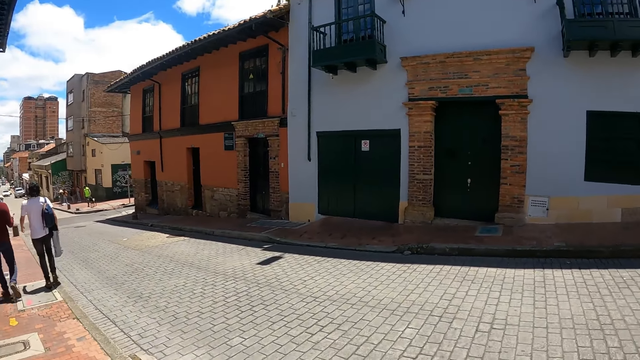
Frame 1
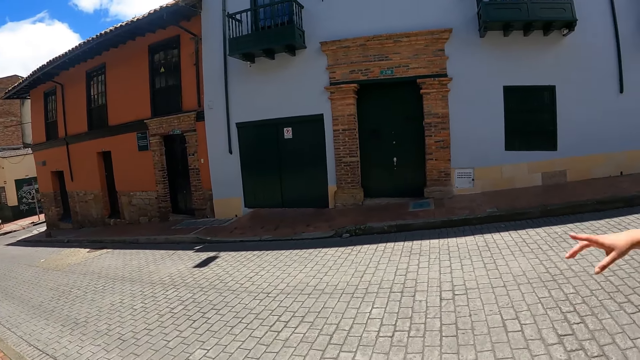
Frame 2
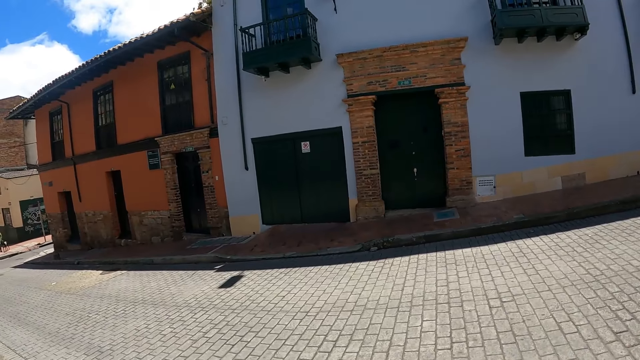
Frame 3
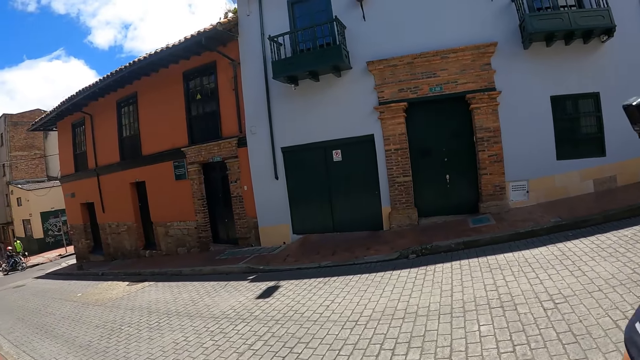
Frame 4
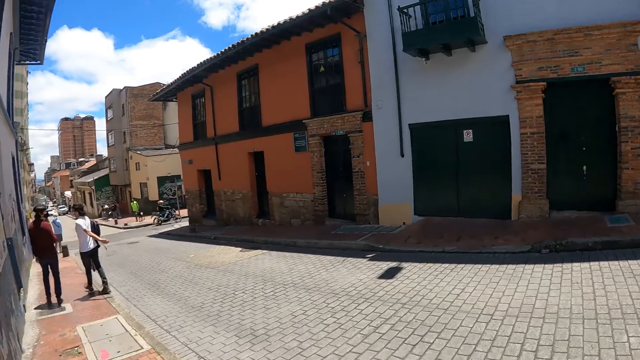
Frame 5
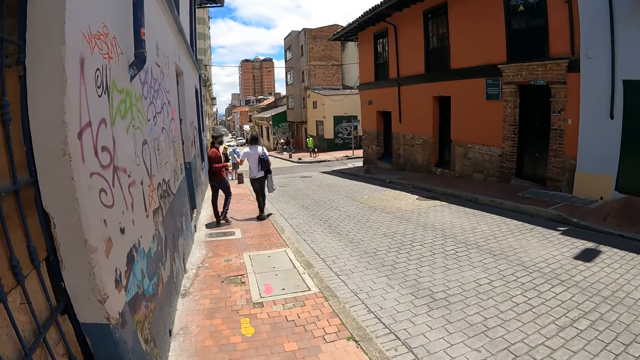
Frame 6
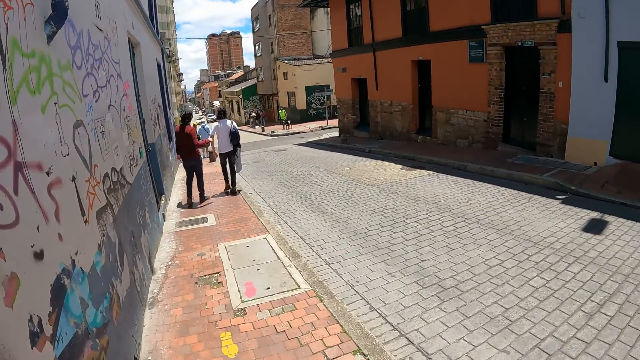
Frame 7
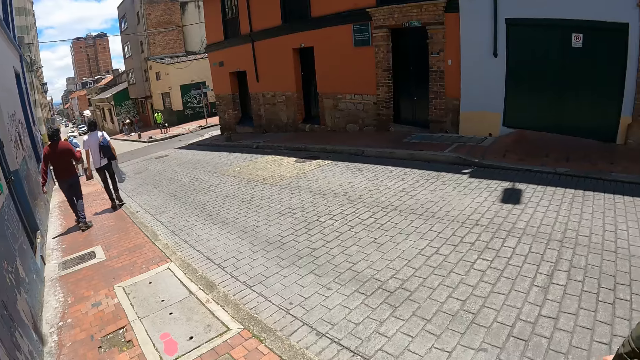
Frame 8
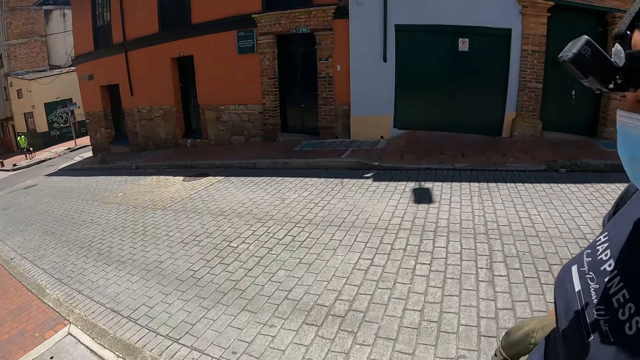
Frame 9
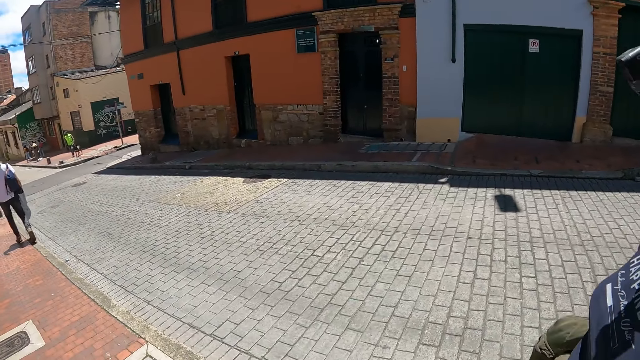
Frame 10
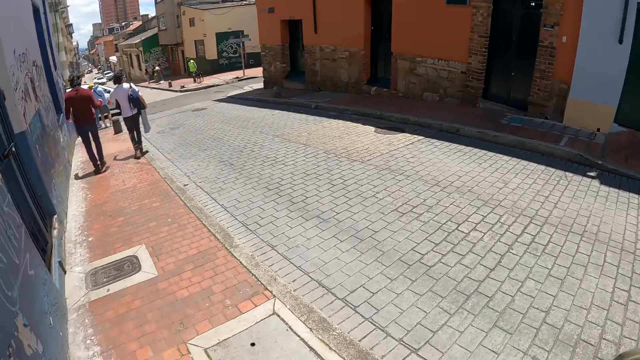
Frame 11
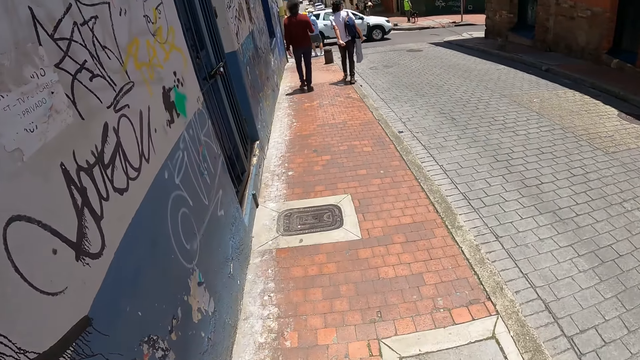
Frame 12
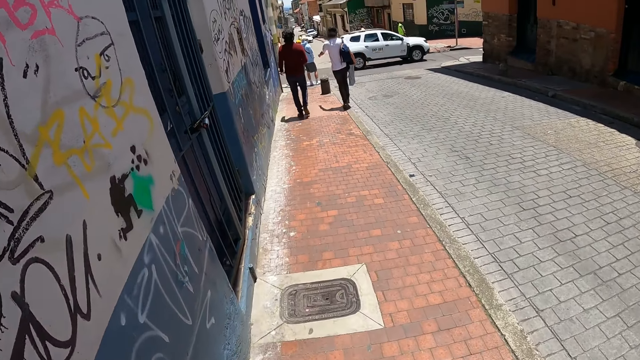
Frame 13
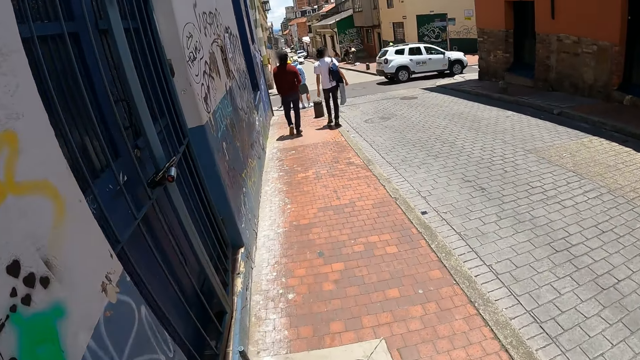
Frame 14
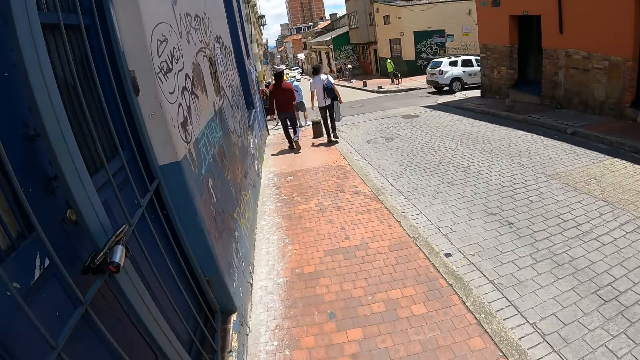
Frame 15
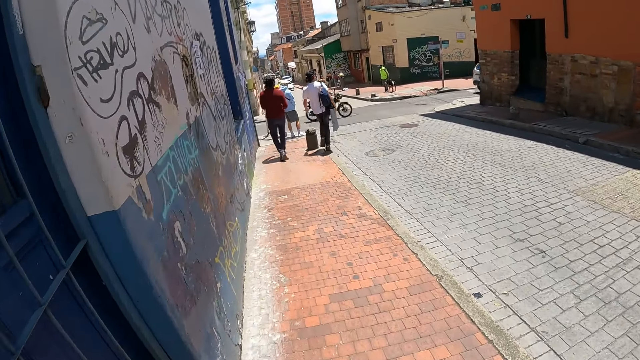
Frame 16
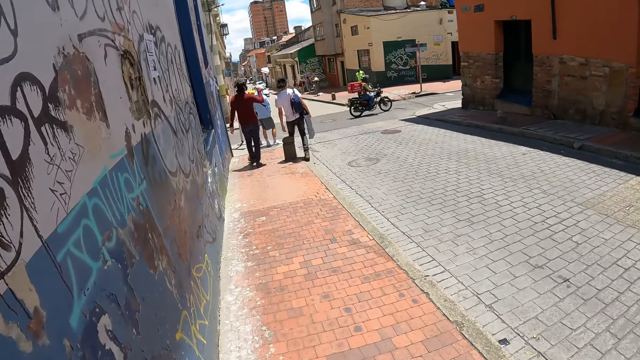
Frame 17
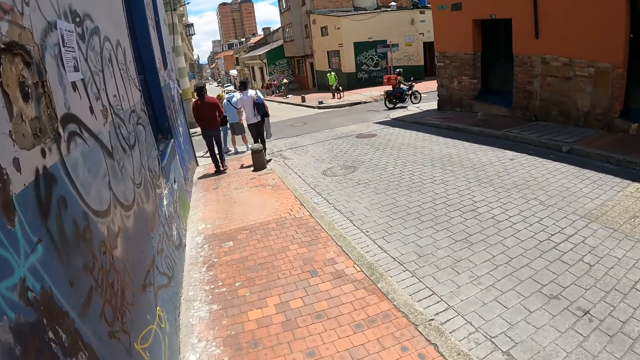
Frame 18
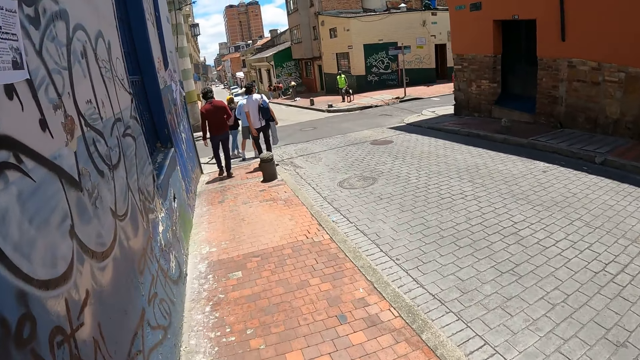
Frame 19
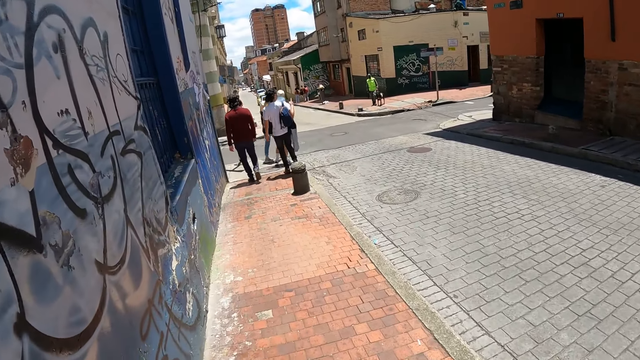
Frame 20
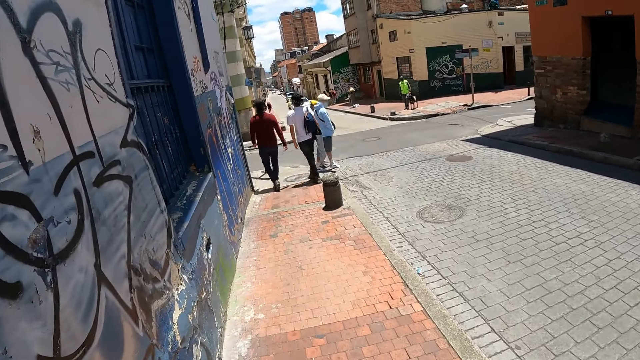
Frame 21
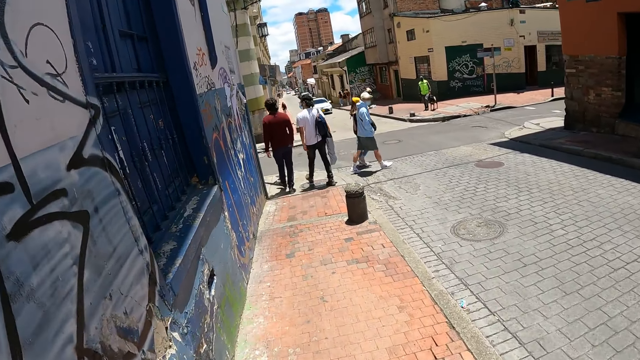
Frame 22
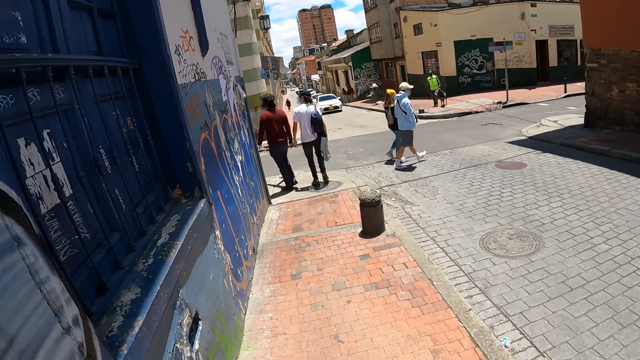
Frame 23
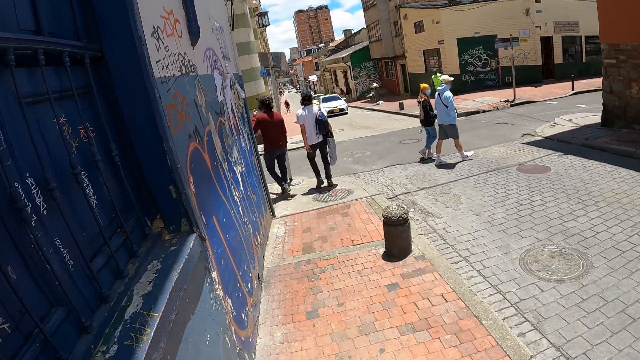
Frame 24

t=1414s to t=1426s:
A person moves her hand. The camera wearer interacts with the person. Another person looks back. The other person walks on the pavement.

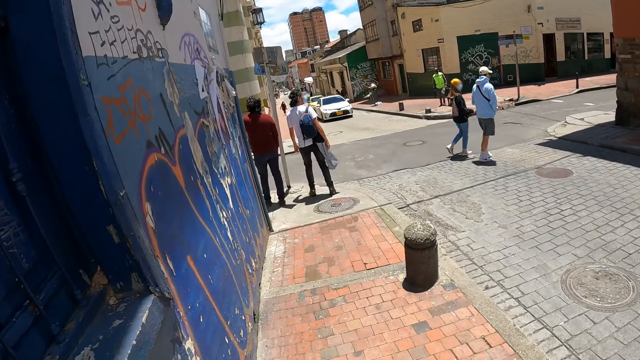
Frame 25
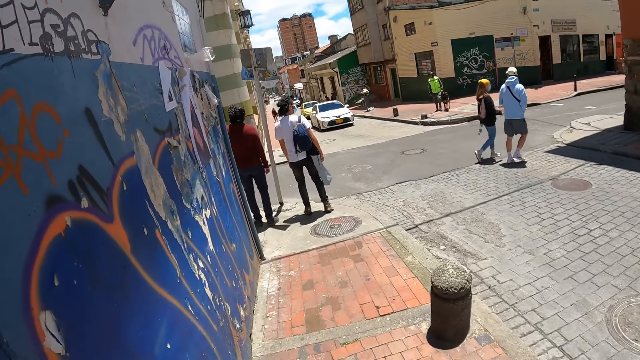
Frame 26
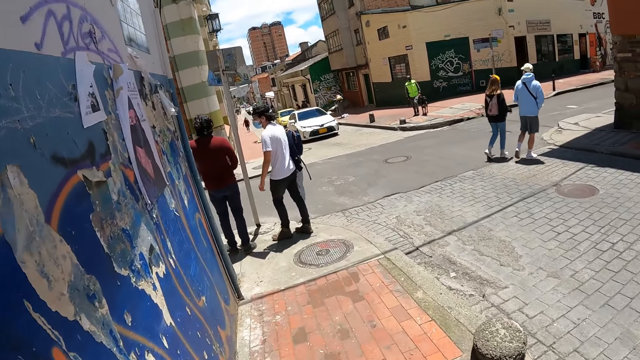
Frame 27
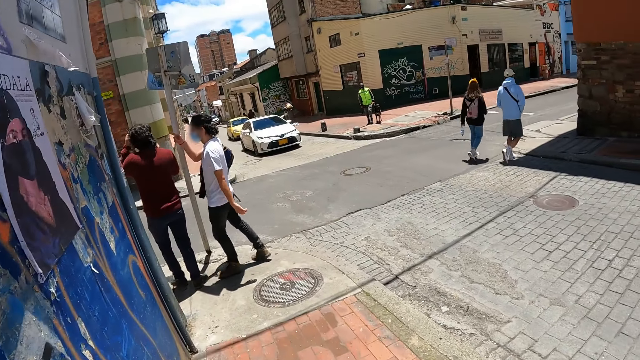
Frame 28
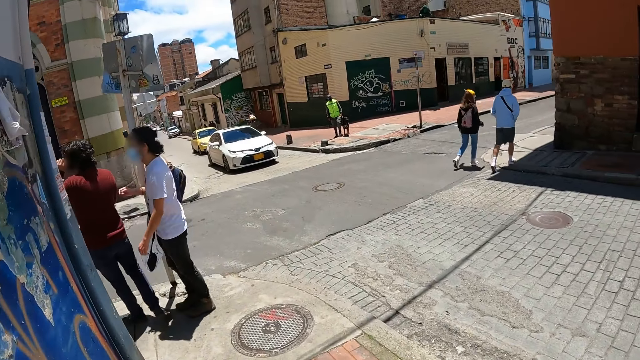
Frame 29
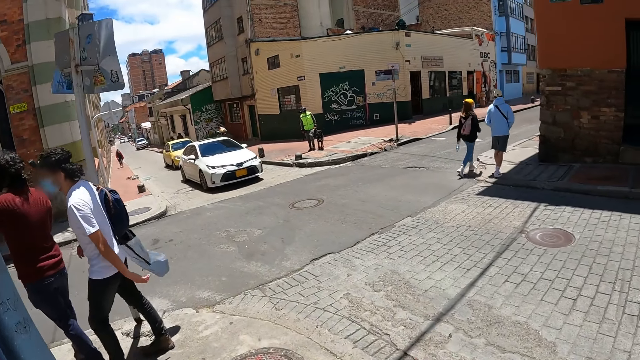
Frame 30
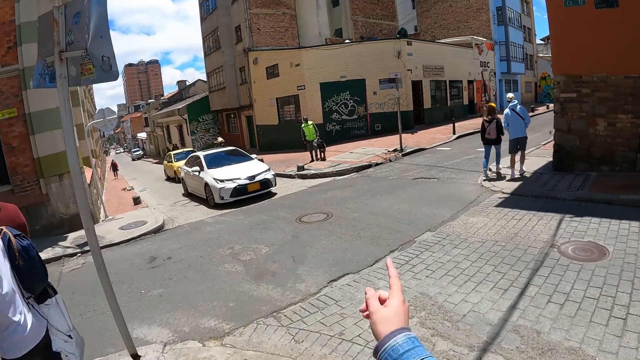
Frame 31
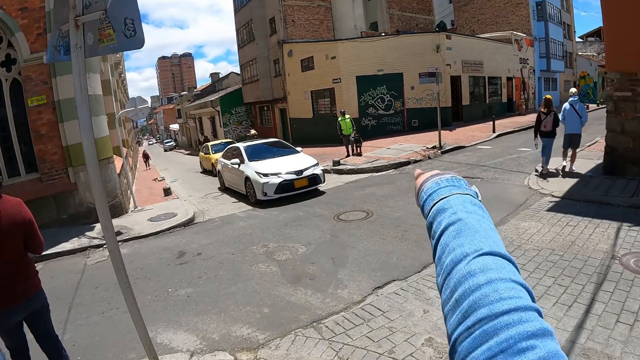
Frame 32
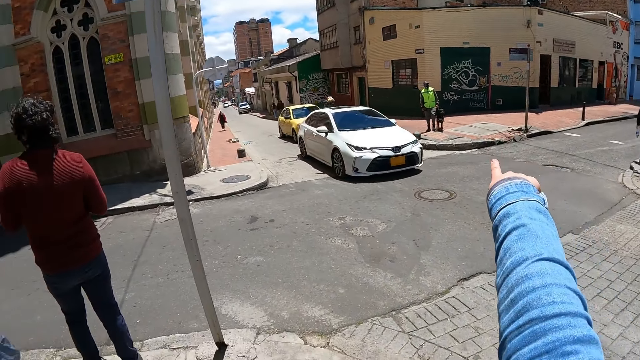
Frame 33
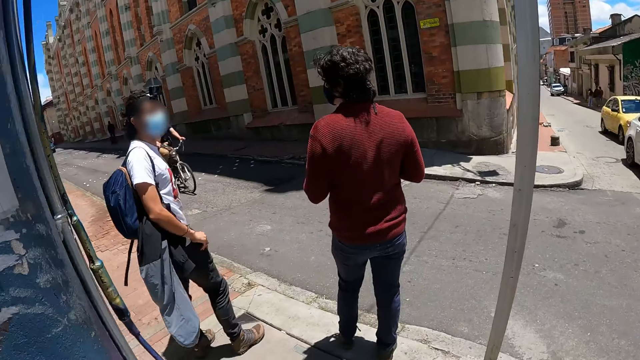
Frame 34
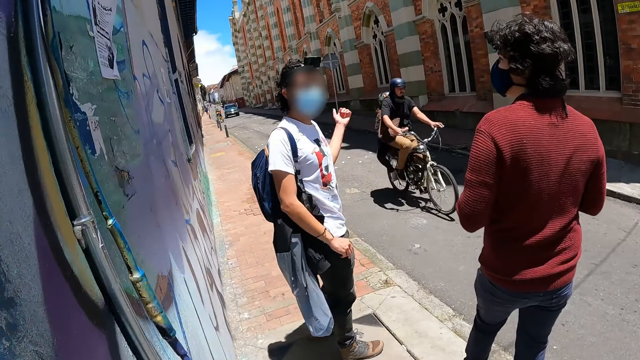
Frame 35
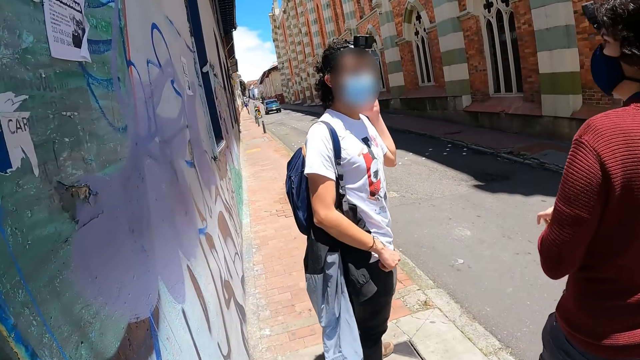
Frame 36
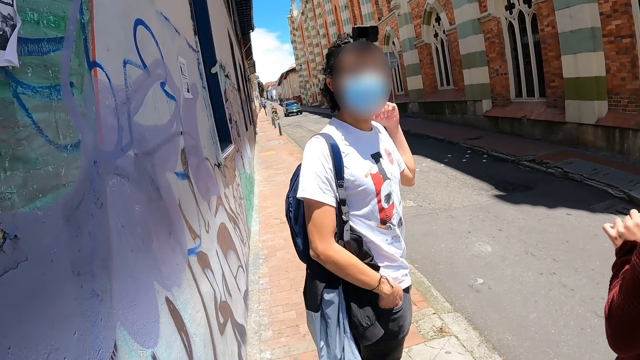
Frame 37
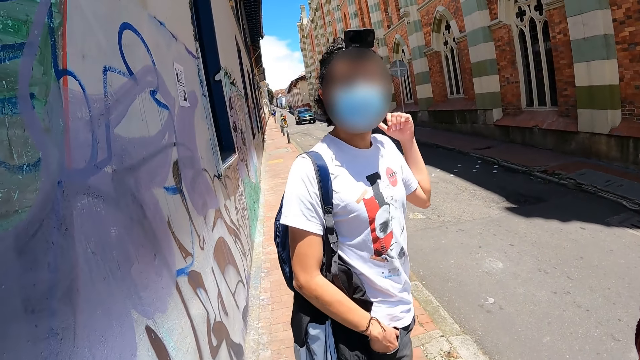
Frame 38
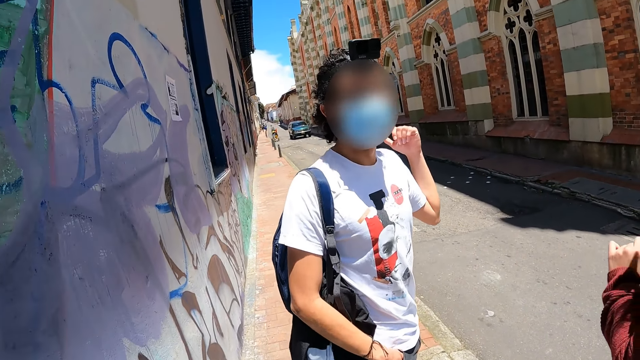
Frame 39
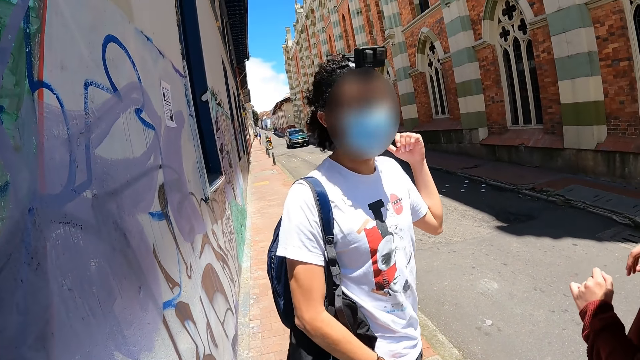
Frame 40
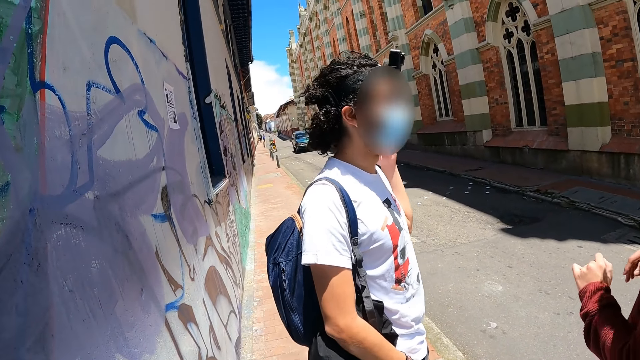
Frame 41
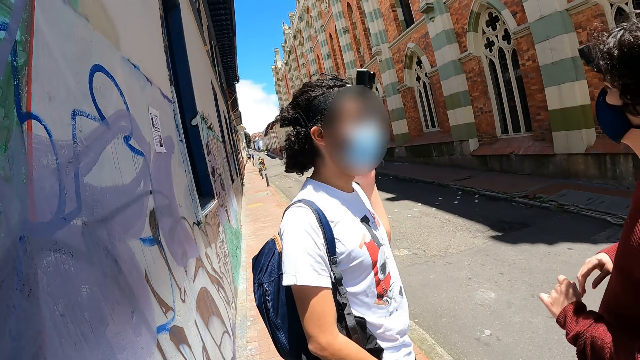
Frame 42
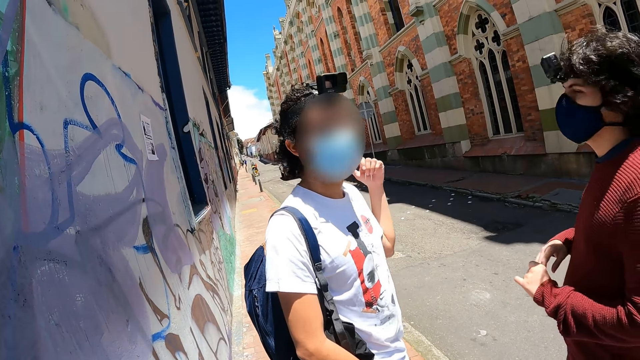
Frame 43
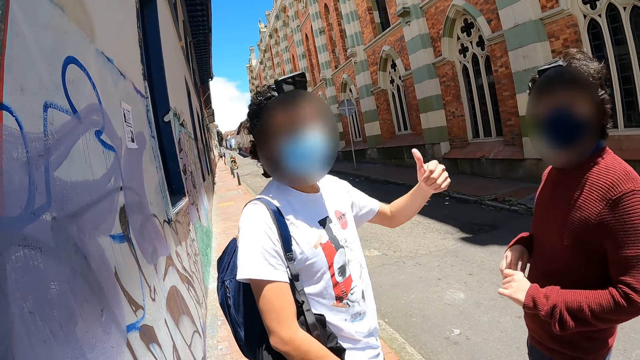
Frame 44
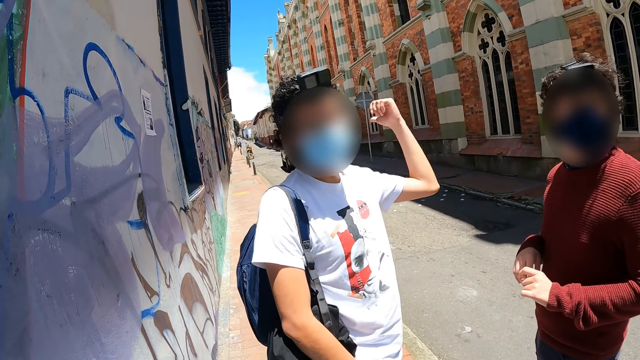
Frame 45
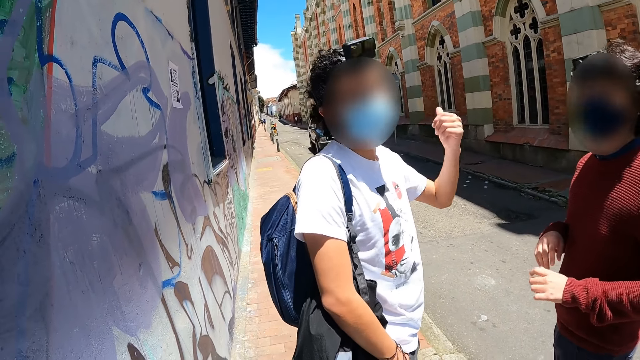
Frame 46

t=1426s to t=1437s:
The camera wearer points in front. They turn left. They interact with a person. The person communicates to the camera wearer.
